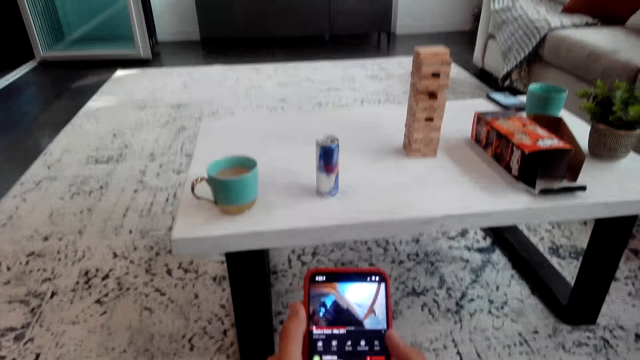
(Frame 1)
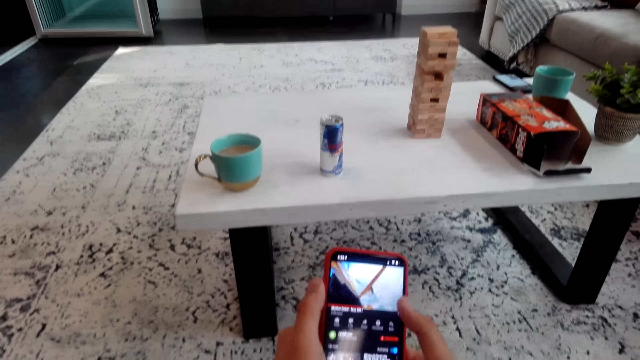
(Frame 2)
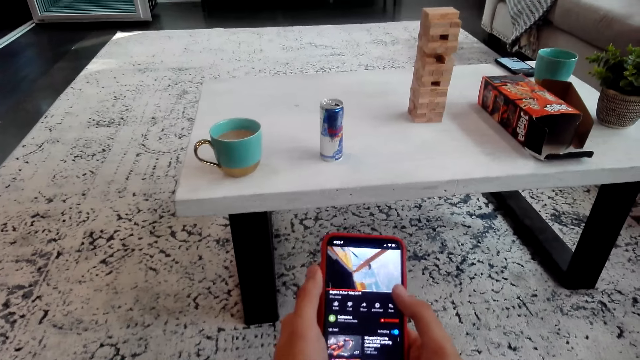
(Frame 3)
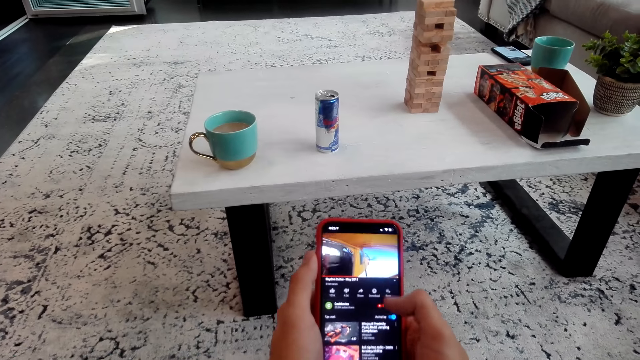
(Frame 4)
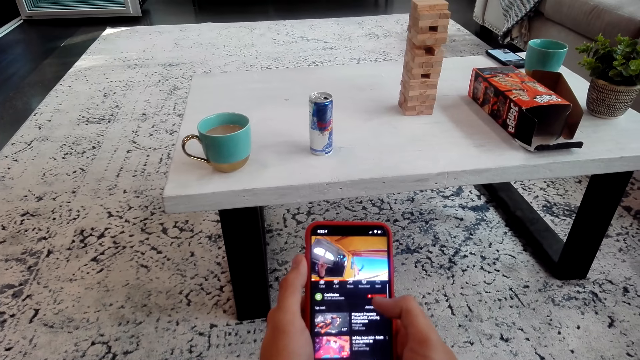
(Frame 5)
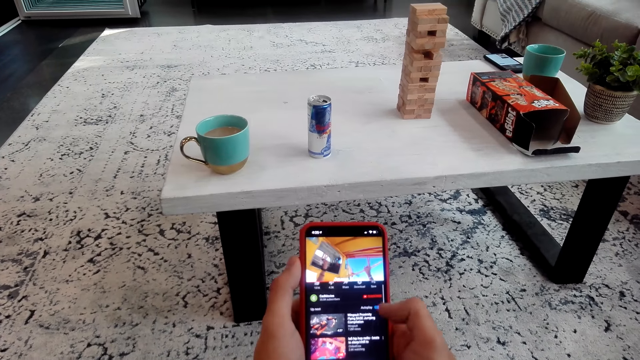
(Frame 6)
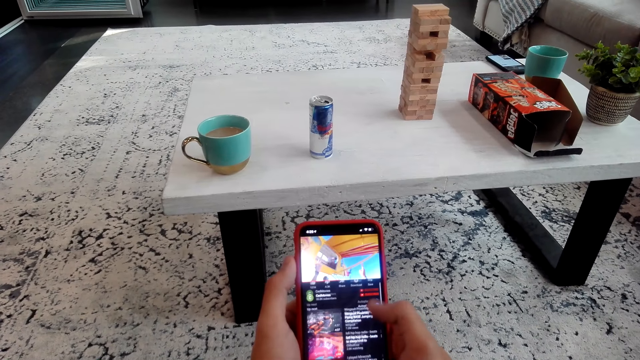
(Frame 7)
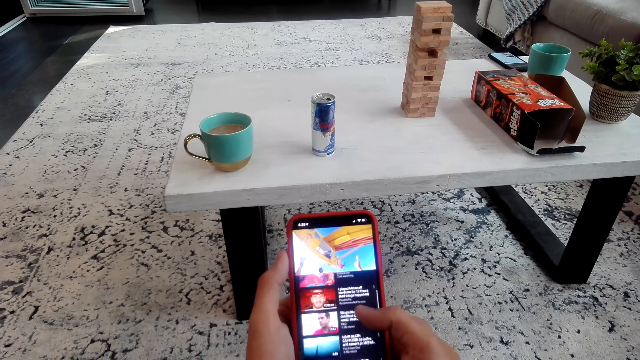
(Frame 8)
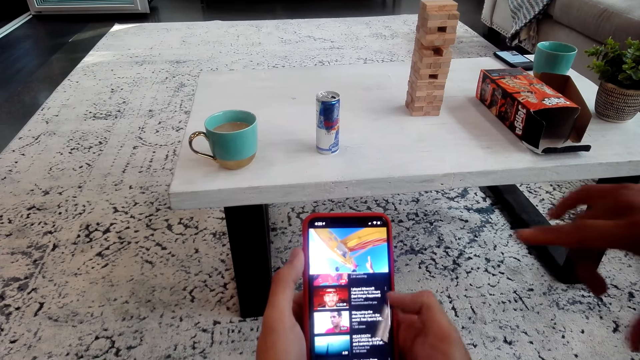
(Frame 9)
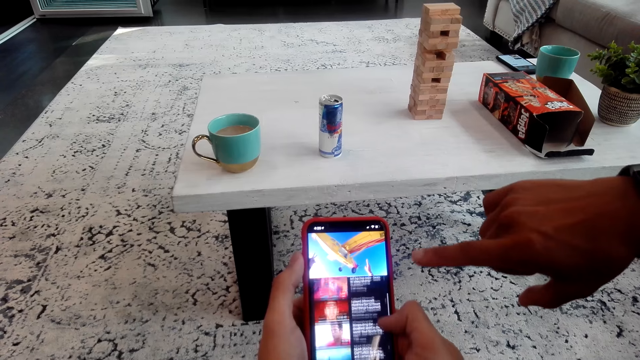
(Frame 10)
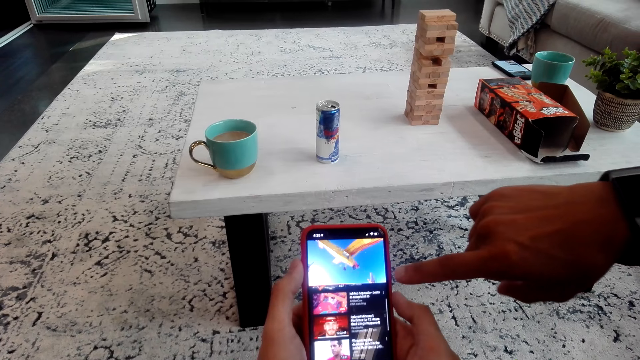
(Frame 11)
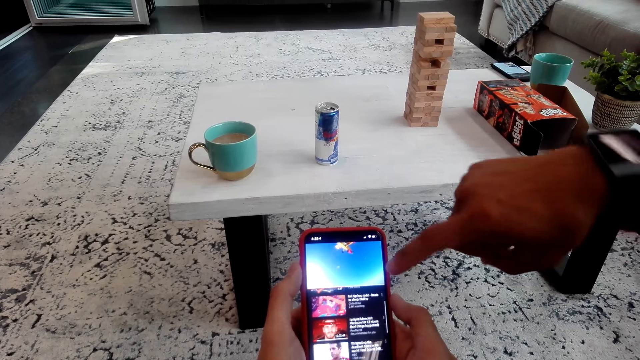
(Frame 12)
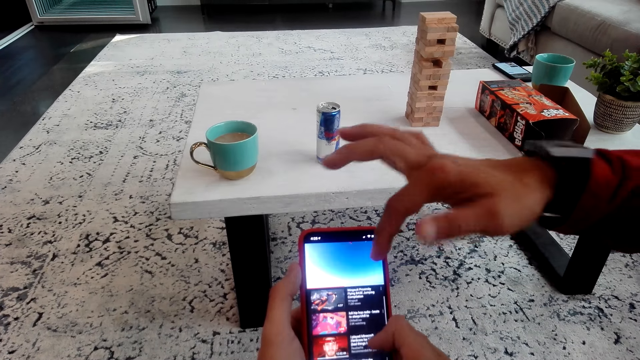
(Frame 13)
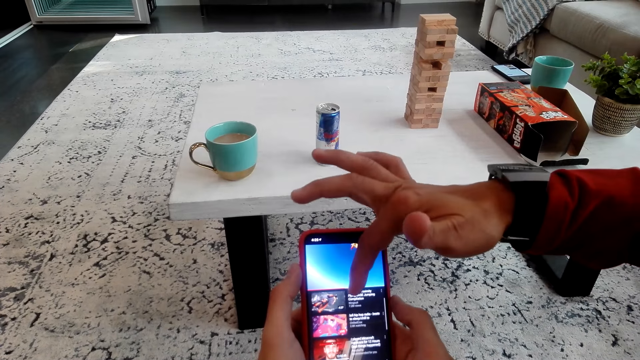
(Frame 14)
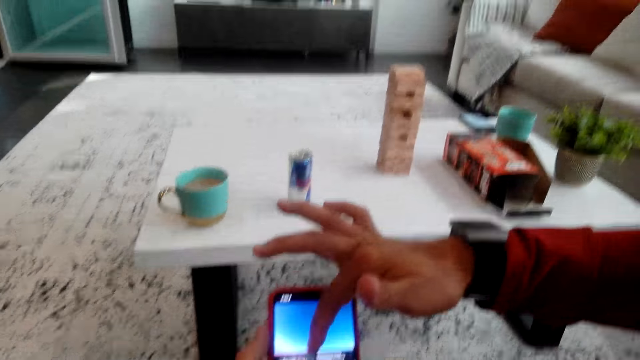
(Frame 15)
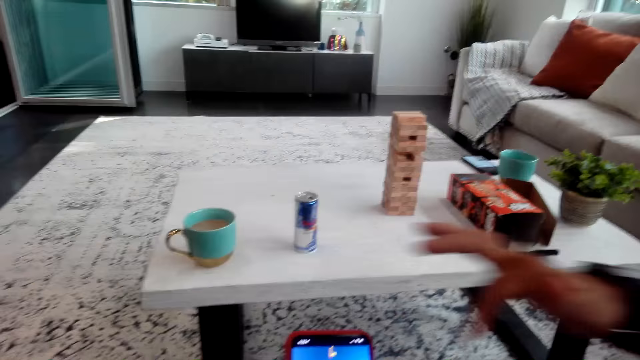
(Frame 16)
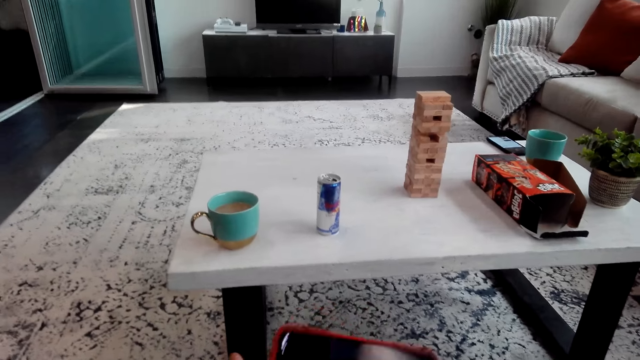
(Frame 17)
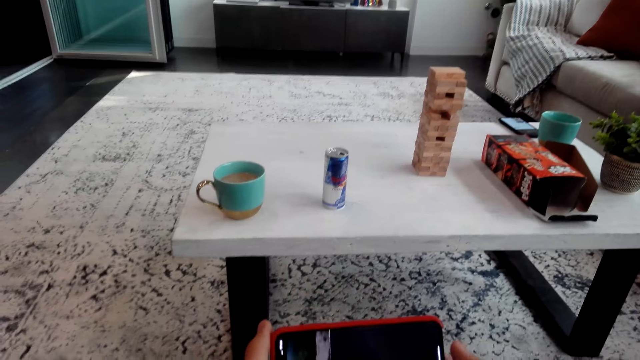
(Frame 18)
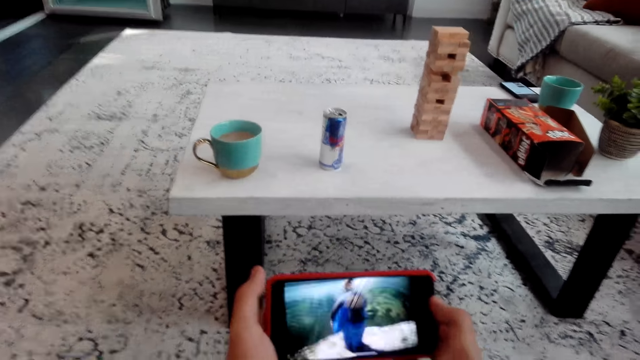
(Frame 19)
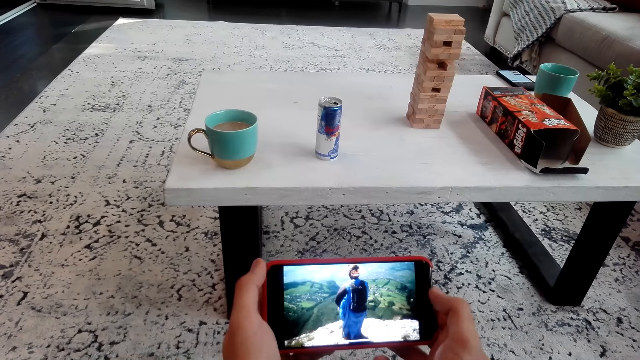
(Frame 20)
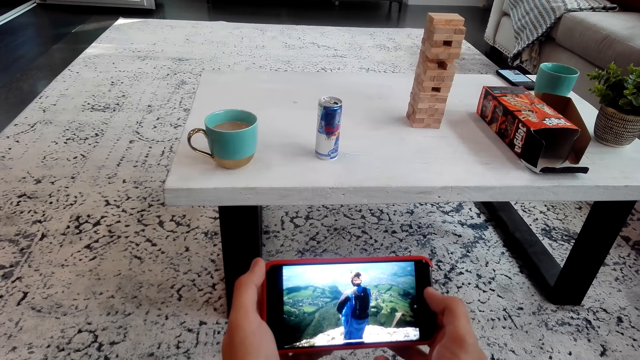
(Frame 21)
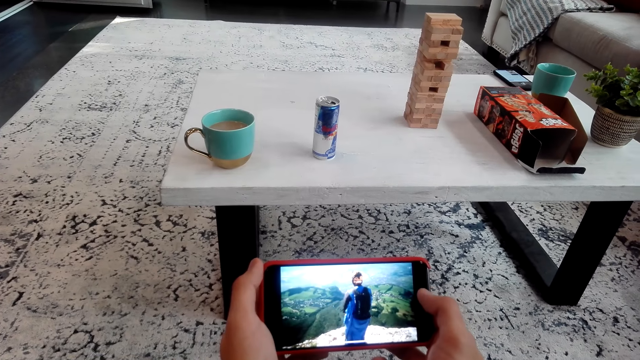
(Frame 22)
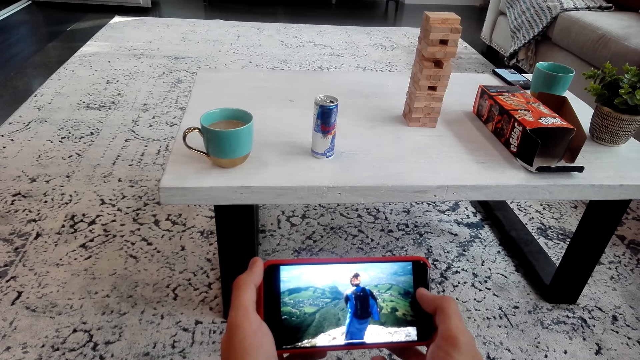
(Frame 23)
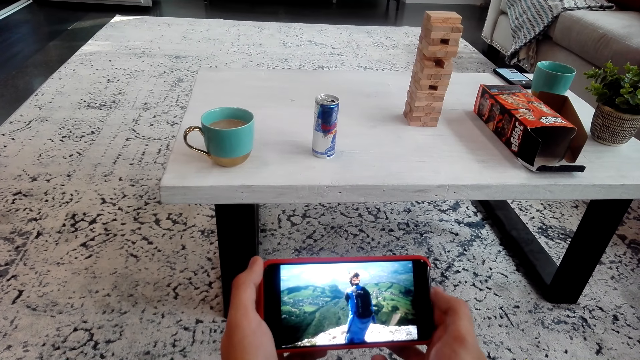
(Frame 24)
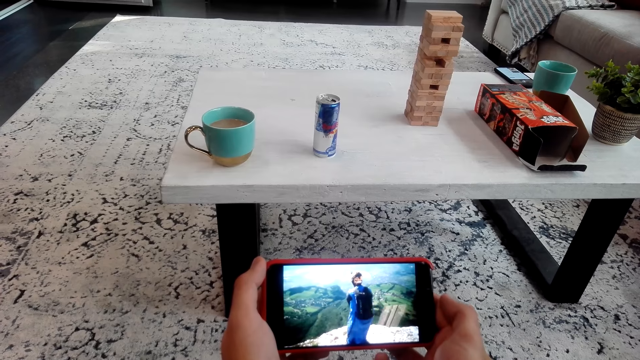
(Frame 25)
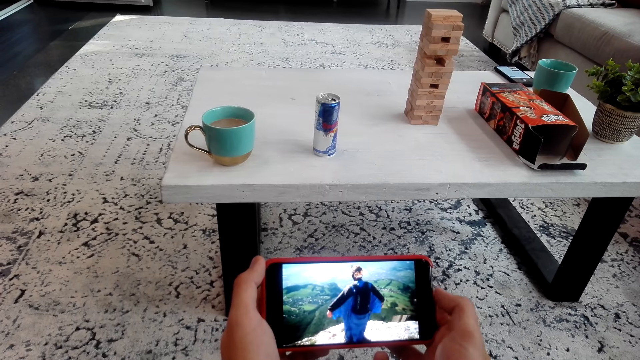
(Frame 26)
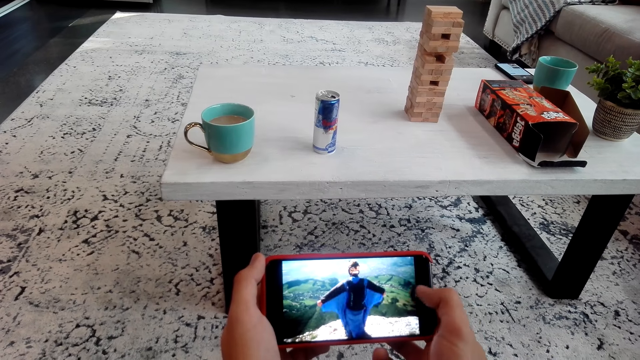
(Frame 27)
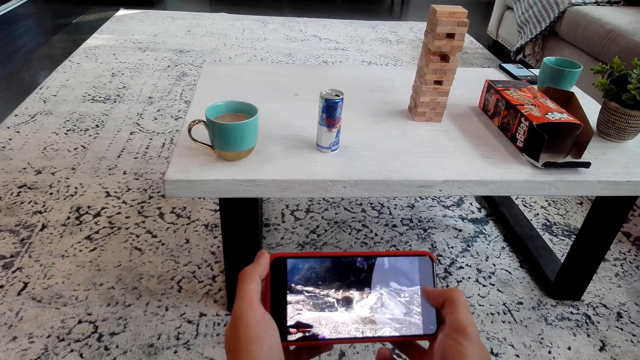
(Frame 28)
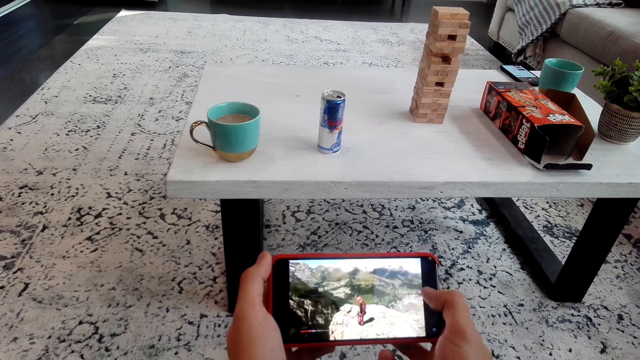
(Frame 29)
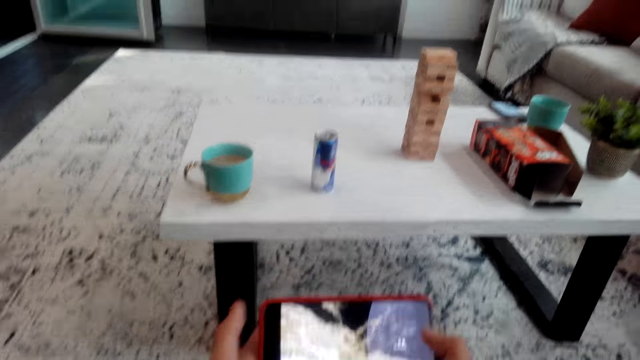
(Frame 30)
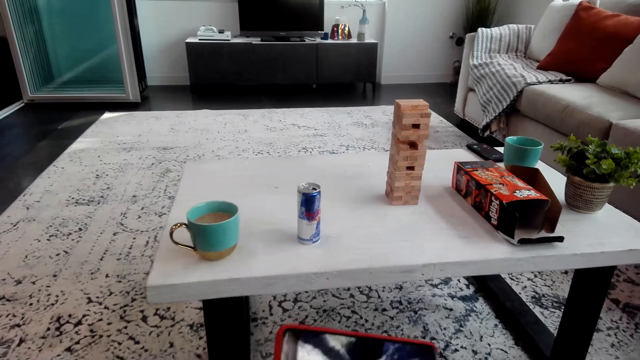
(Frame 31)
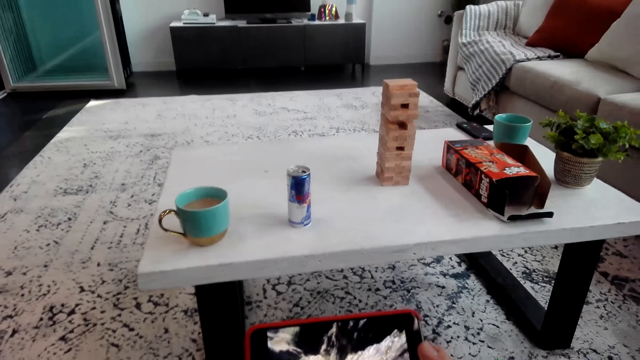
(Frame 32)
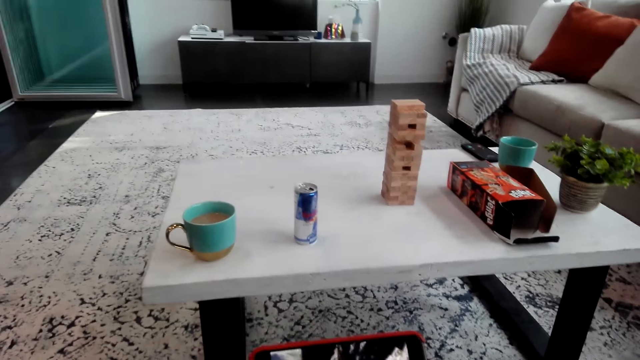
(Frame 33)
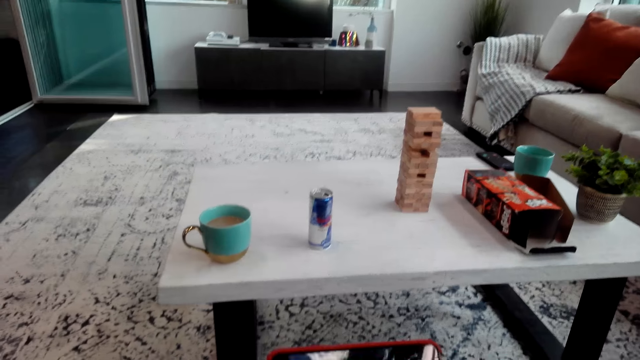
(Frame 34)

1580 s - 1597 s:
The camera wearer scrolls the phone. A man points at the phone. The camera wearer rotates the screen. They watch the video.

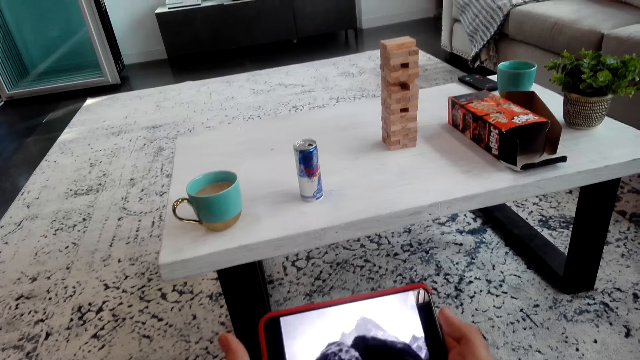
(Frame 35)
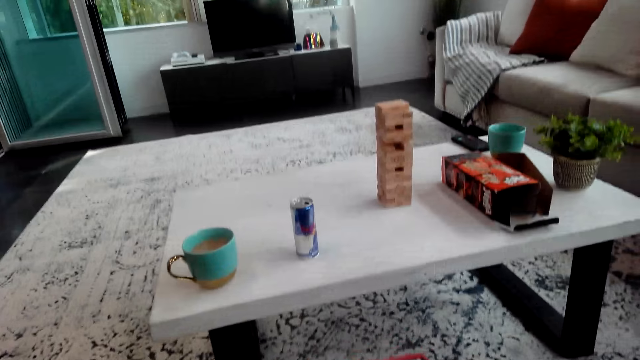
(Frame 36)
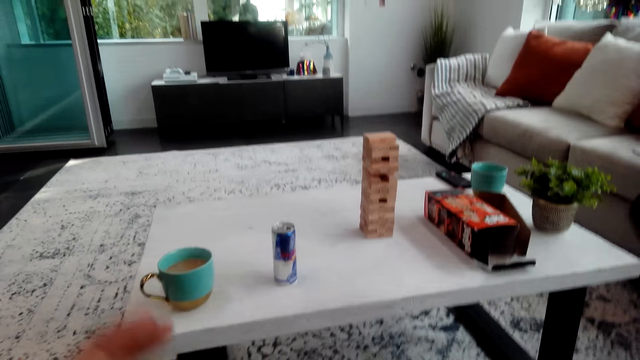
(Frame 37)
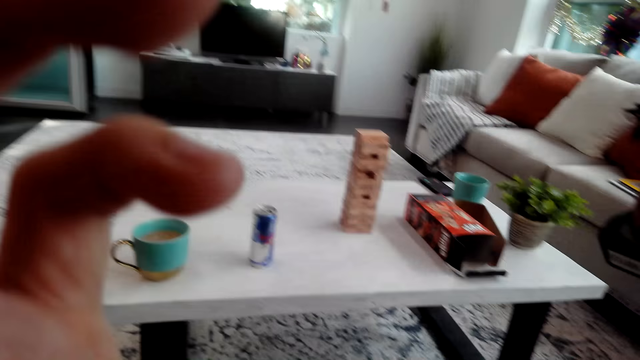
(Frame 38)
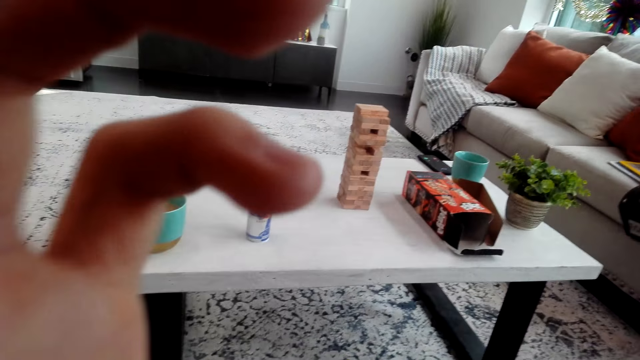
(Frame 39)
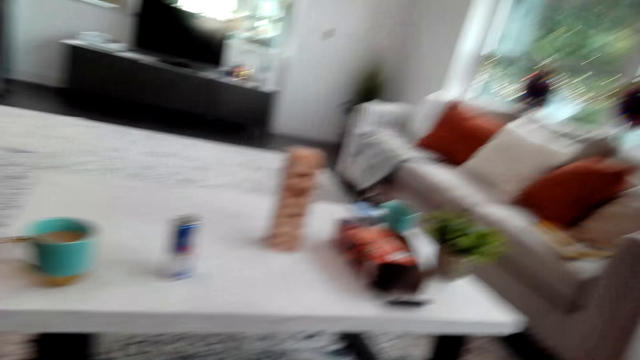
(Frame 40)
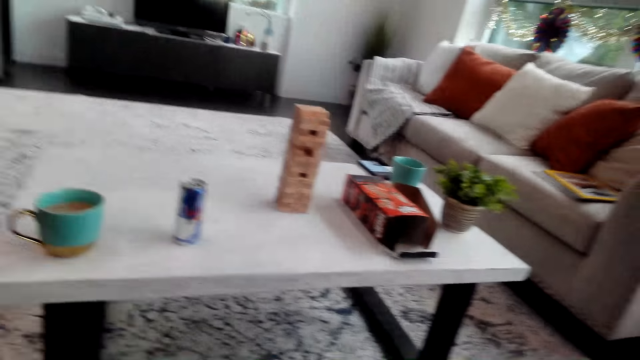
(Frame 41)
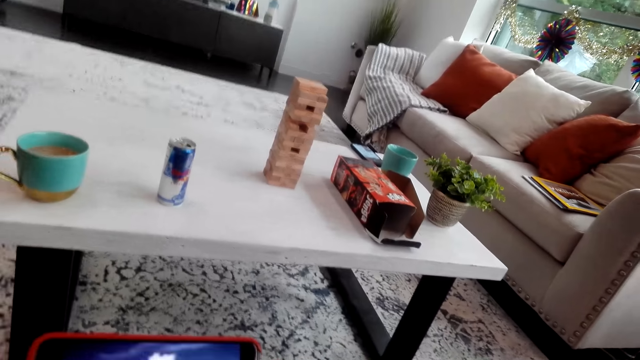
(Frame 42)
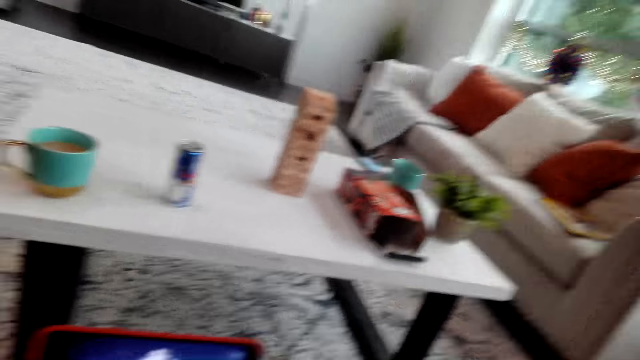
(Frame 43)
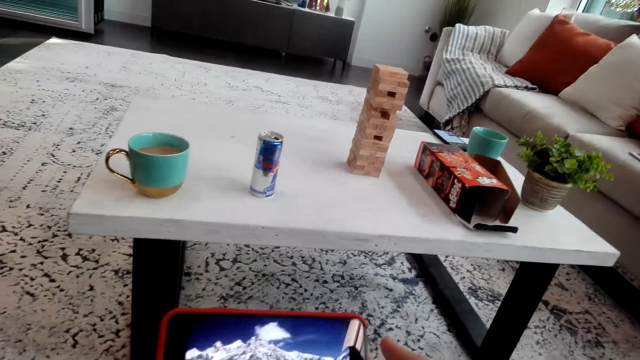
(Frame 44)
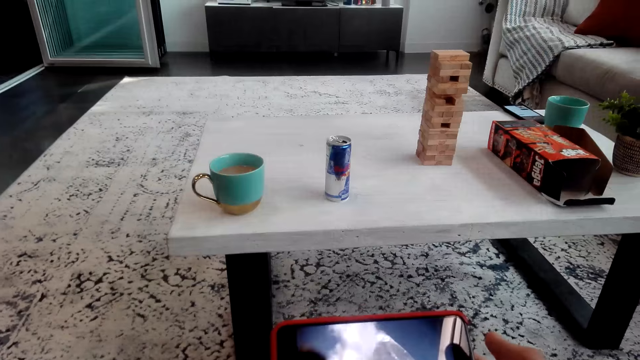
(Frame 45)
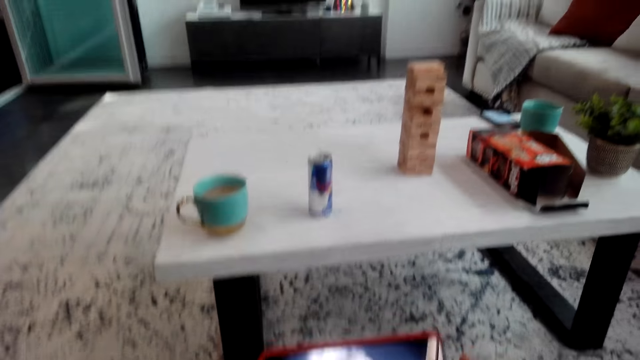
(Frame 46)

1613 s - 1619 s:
The camera wearer lifts his hand. He adjusts the camera. He touches the face.
